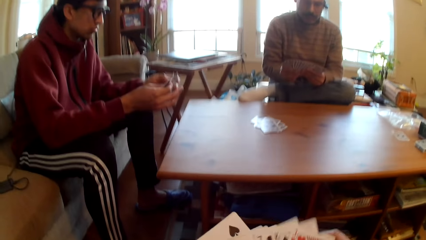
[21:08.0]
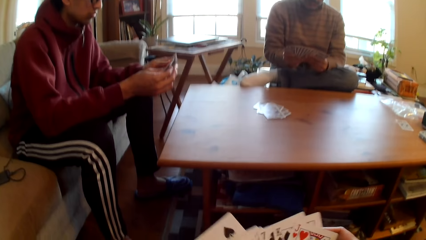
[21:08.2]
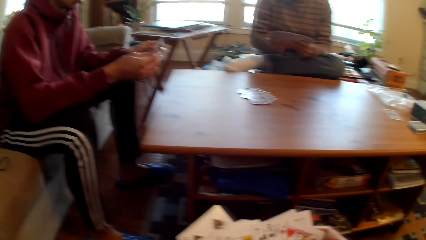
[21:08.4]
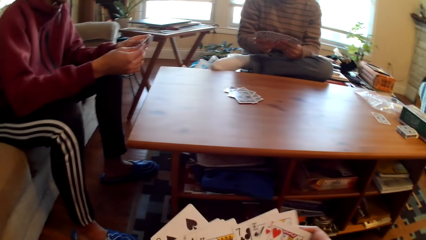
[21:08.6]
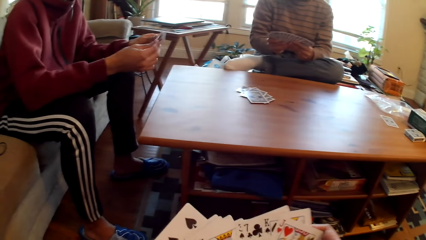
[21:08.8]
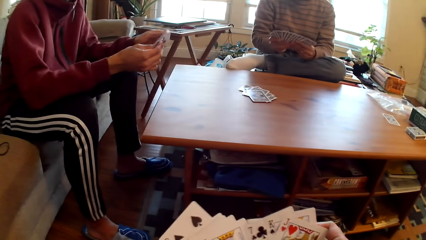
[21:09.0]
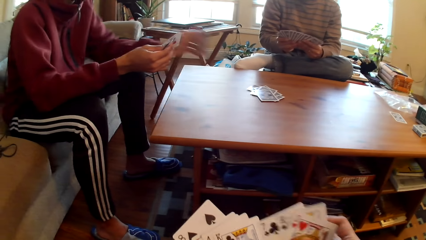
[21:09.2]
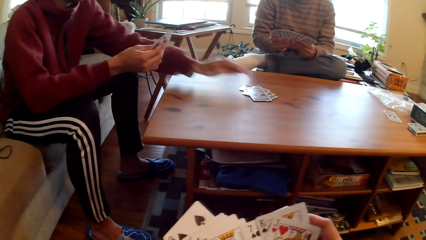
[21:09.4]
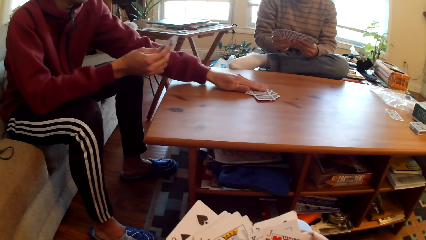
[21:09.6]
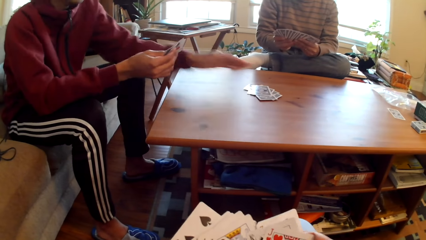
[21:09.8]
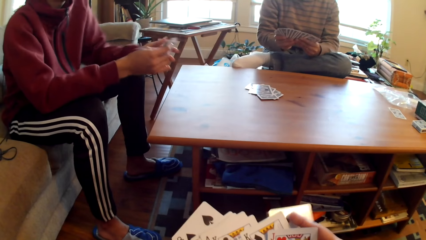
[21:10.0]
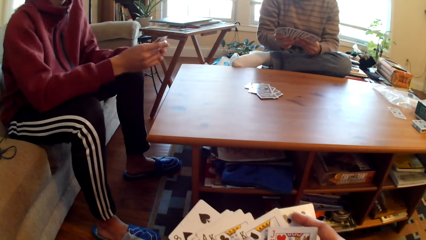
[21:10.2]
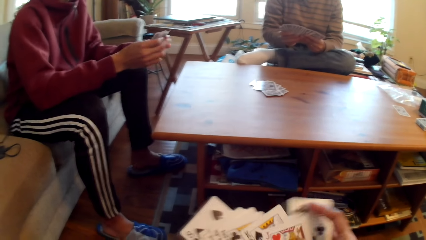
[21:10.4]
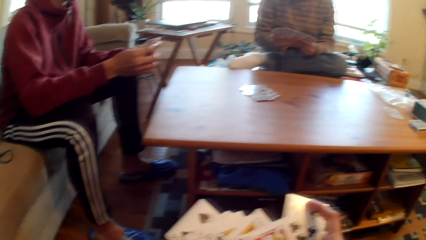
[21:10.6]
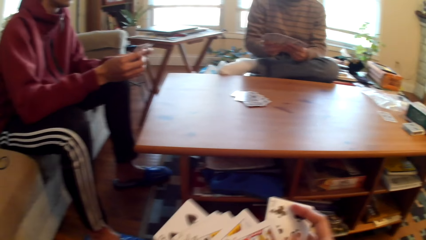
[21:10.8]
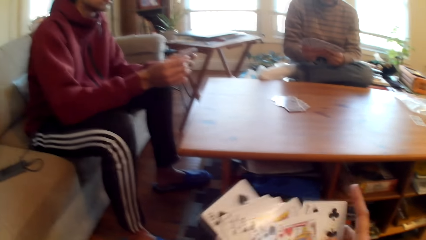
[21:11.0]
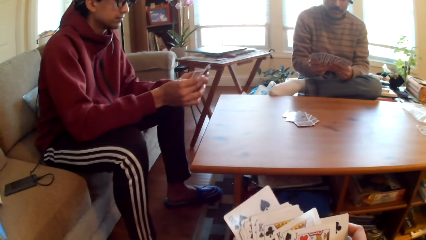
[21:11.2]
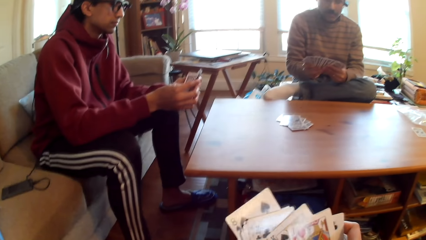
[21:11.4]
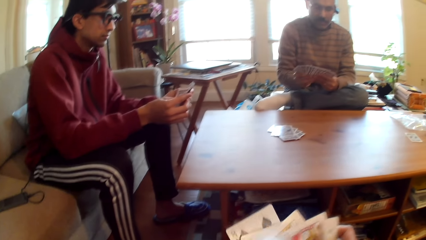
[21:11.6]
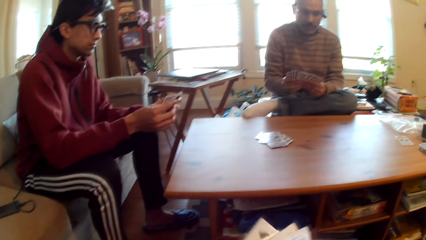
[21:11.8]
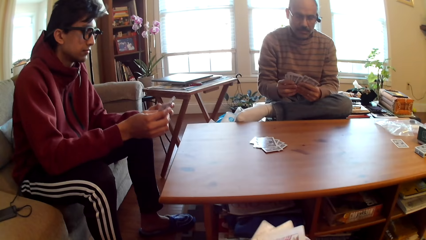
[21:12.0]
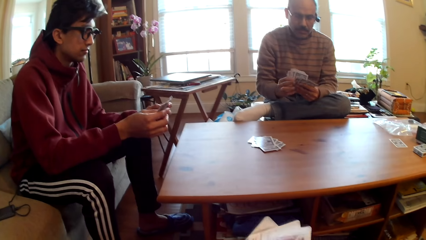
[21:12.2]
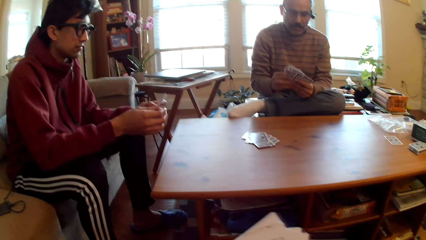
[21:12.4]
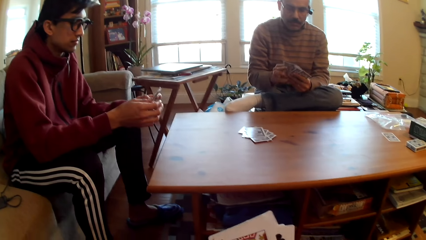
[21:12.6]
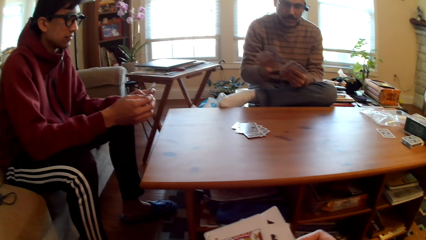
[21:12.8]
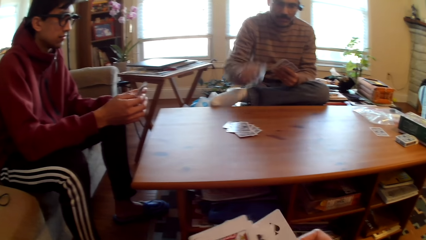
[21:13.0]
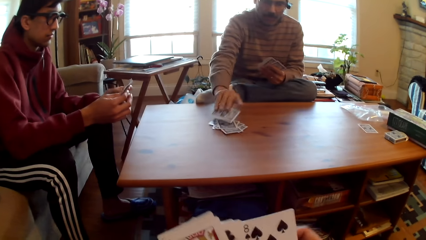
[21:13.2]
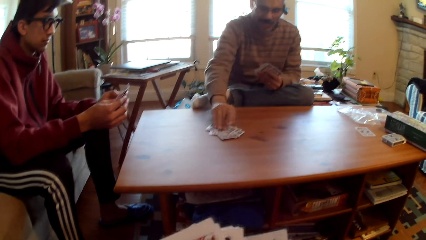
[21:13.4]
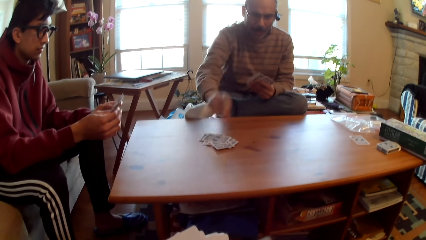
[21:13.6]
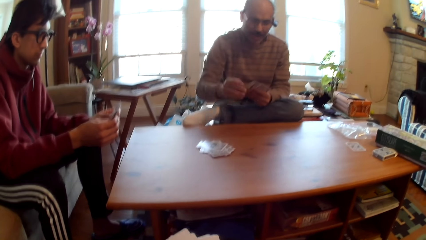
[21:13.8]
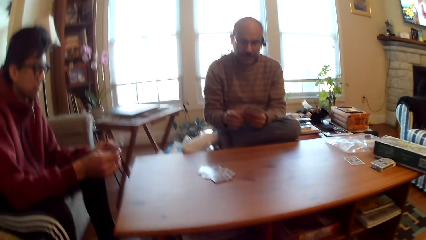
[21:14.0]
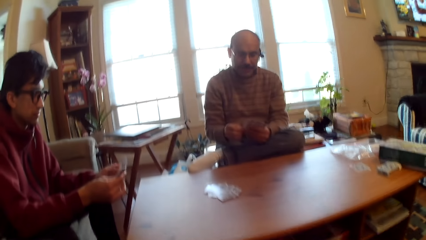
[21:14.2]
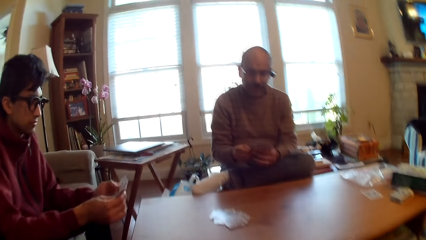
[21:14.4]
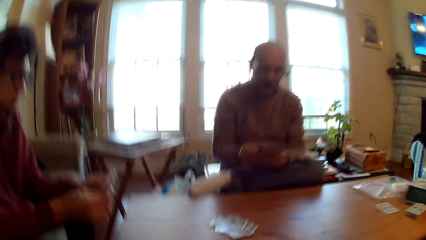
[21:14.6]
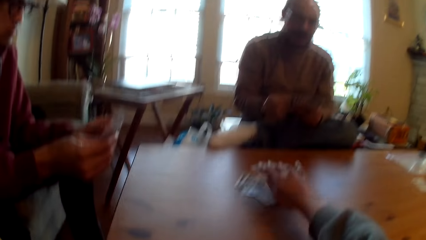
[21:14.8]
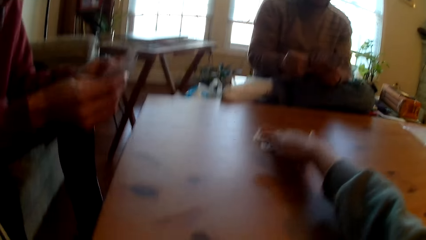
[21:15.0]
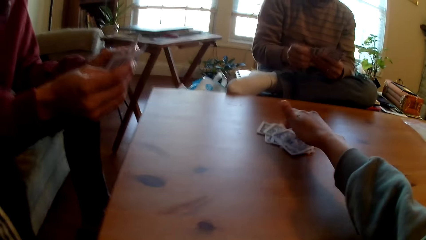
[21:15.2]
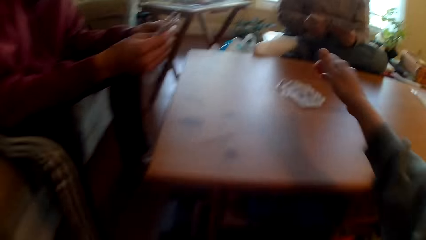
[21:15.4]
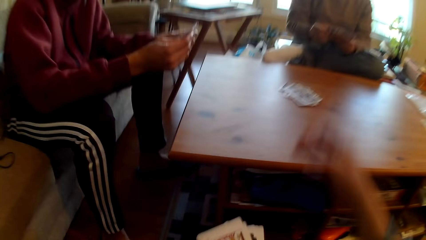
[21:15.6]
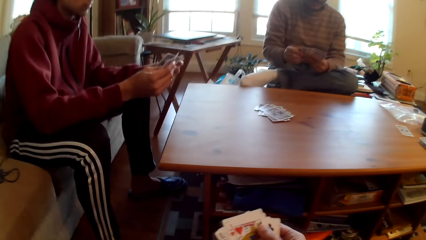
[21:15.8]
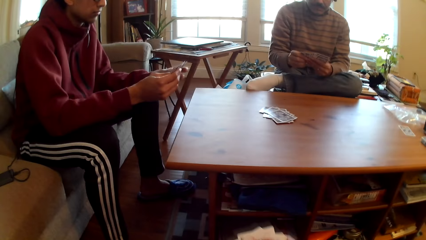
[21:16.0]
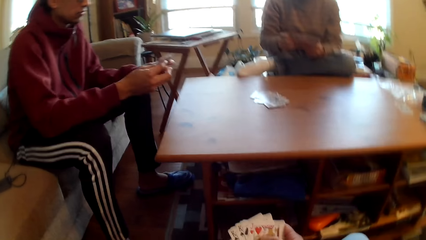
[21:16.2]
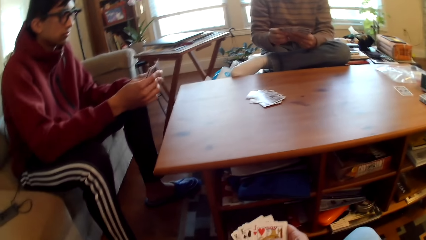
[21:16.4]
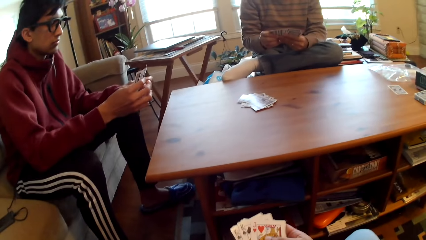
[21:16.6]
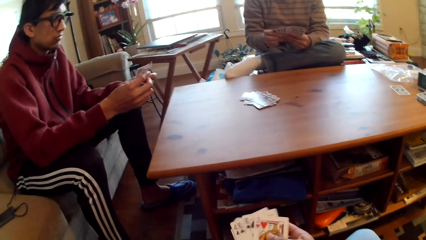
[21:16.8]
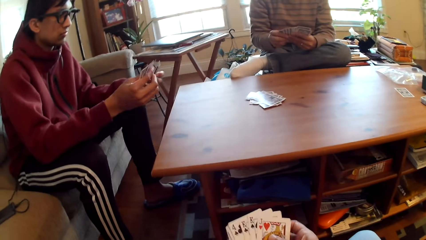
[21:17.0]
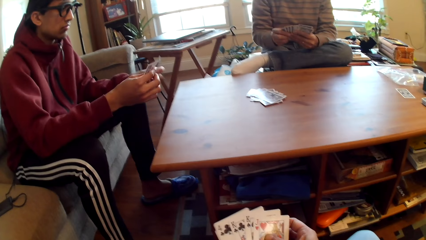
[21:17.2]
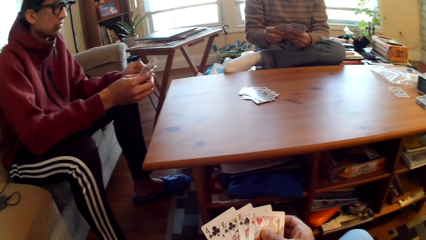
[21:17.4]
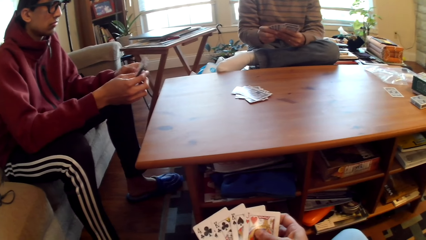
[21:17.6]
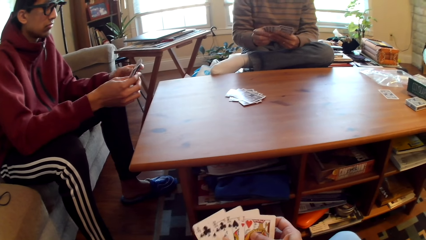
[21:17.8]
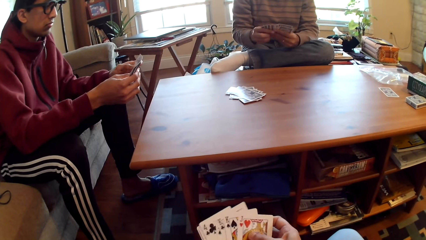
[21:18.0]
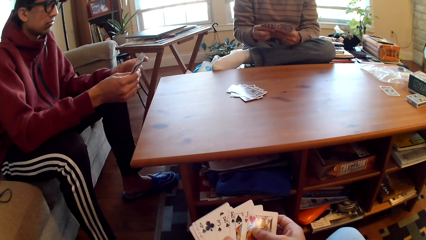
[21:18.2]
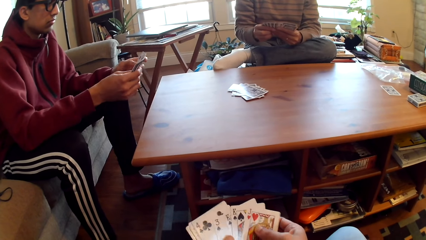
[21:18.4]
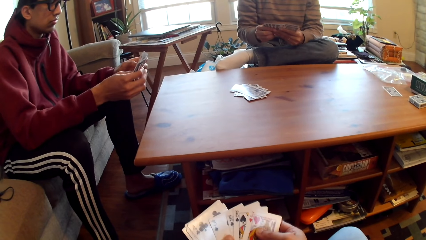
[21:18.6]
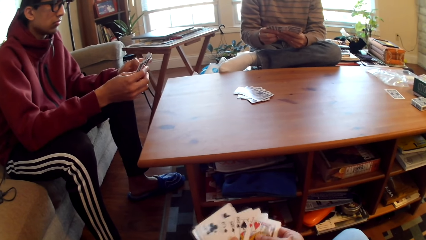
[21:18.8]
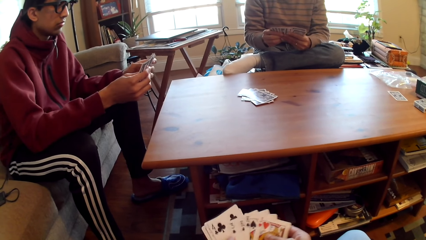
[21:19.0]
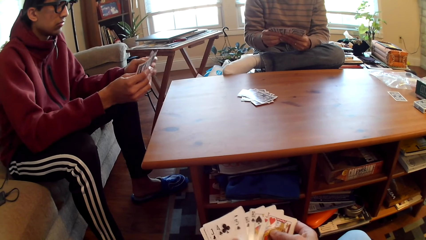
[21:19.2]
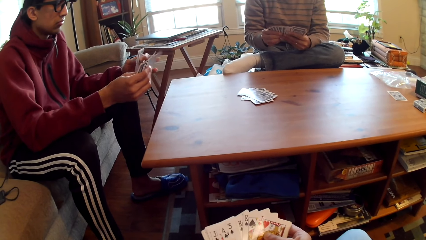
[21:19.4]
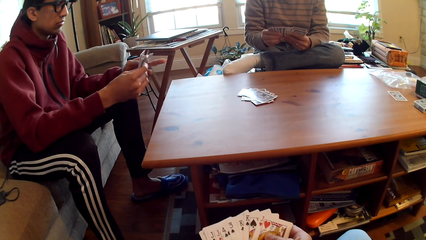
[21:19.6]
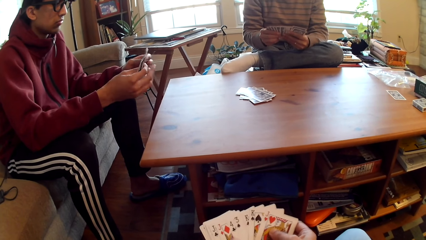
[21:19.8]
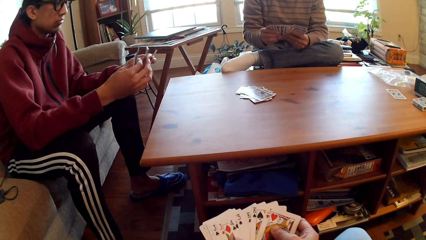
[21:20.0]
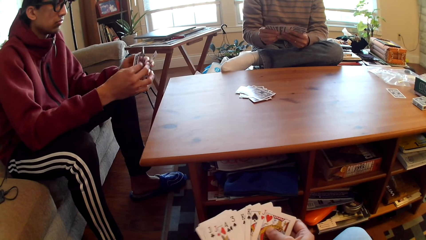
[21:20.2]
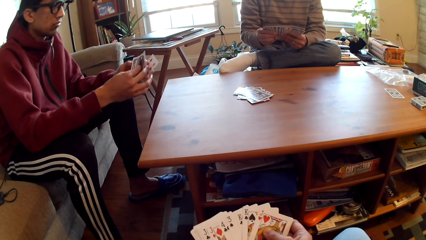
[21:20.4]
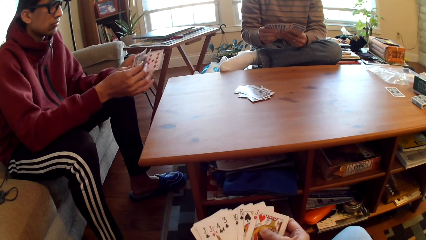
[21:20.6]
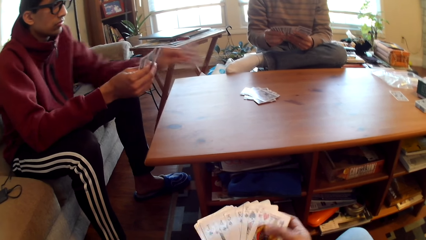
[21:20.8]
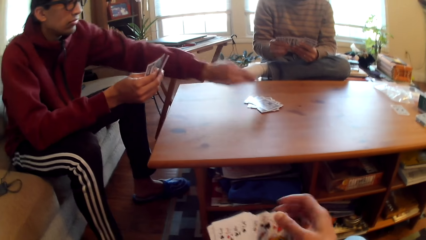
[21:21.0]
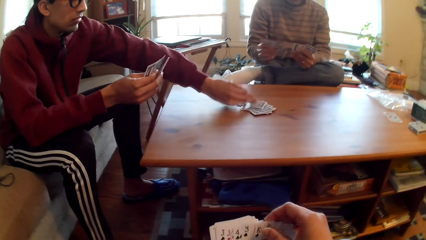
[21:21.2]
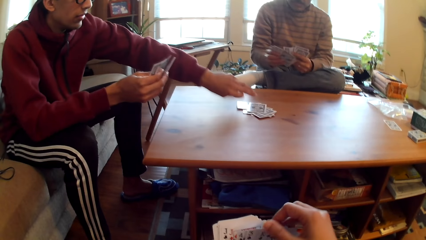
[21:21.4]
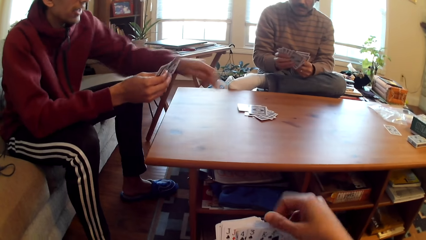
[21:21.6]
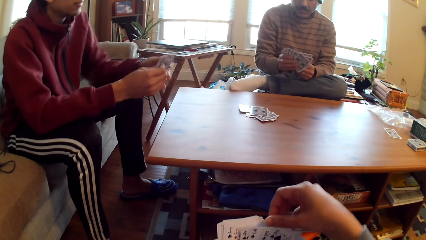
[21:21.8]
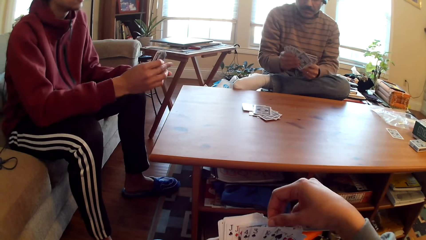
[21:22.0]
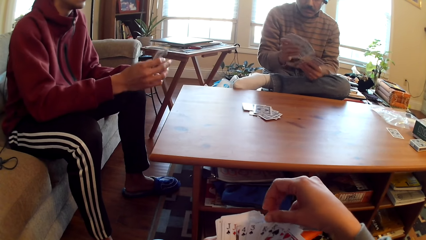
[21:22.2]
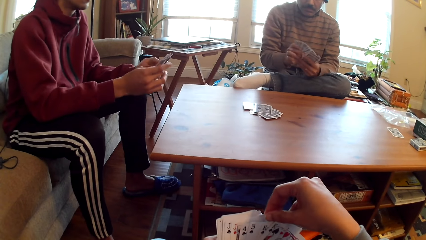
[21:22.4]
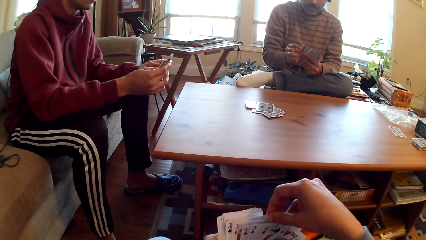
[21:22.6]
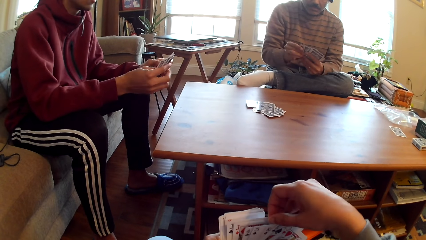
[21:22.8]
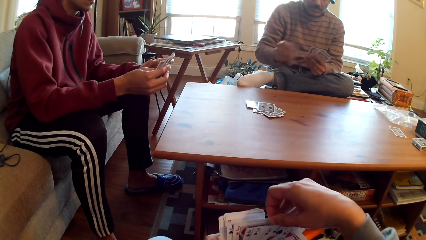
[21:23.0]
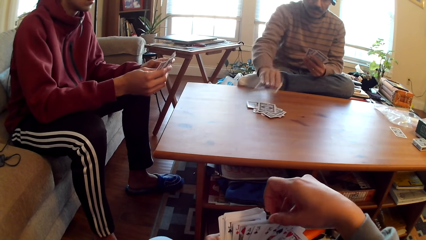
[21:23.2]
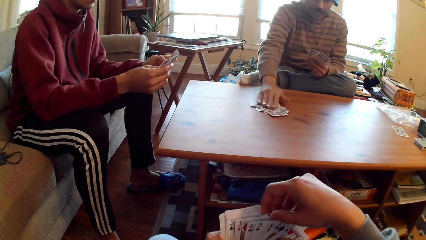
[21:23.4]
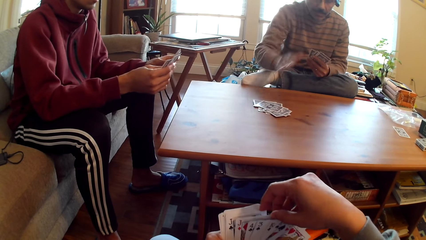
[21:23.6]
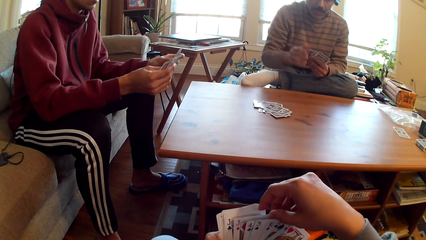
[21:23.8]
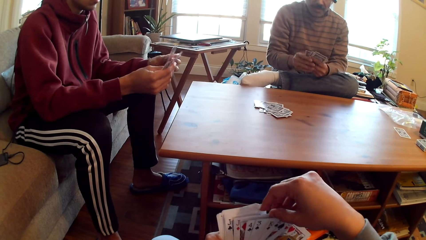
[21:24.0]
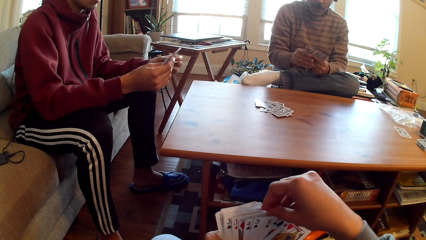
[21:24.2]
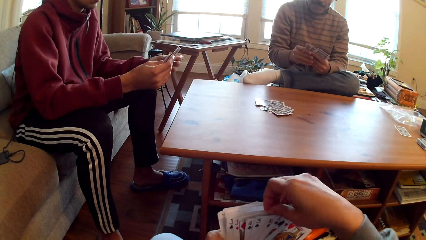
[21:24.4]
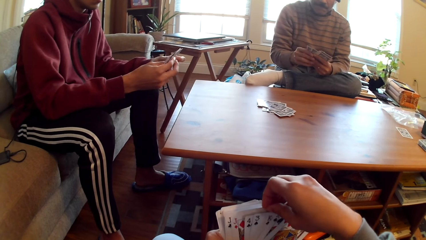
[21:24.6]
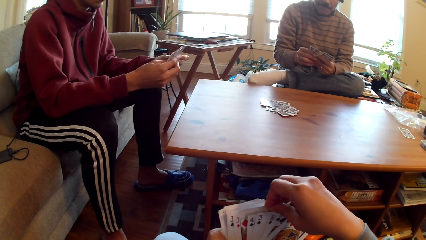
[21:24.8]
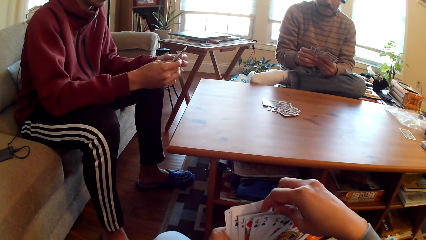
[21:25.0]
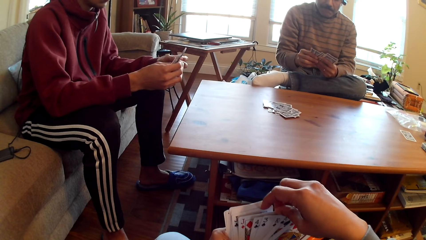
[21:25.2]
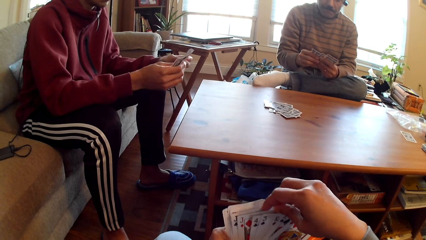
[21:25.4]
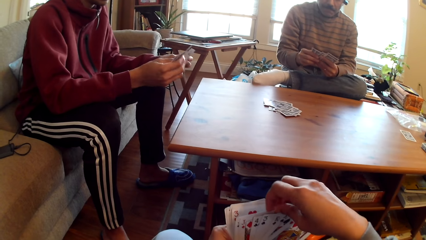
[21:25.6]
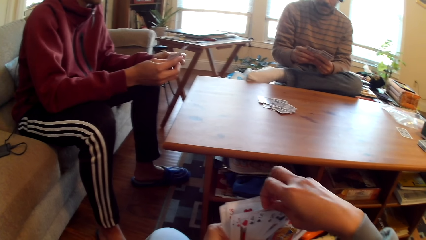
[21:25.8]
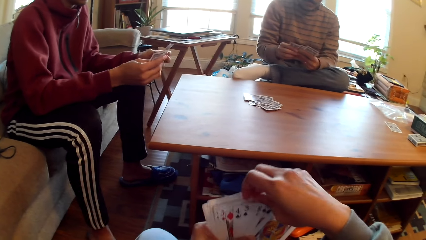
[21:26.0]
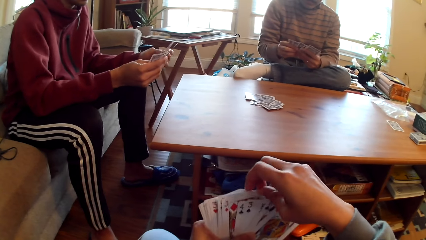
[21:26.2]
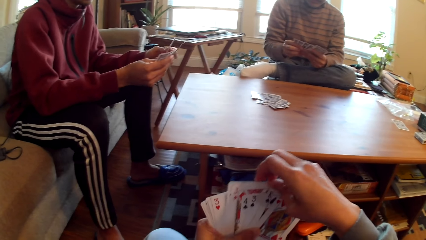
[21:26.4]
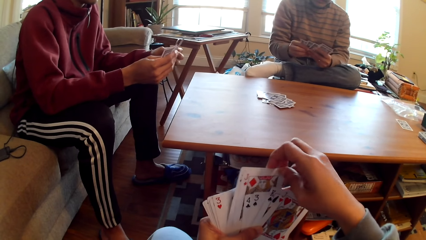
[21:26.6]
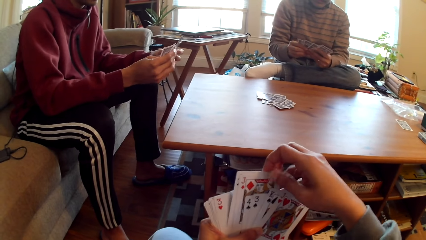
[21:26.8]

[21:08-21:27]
A man plays poker and puts the card on the table. The camera wearer selects cards. The man selects poker cards. Another man puts the card on the table. The camera wearer plays poker, puts the card on the table, and selects cards. A person selects cards. The first man plays poker, puts the card on the table, and selects poker cards. The person plays poker. The other man puts the card on the table.
